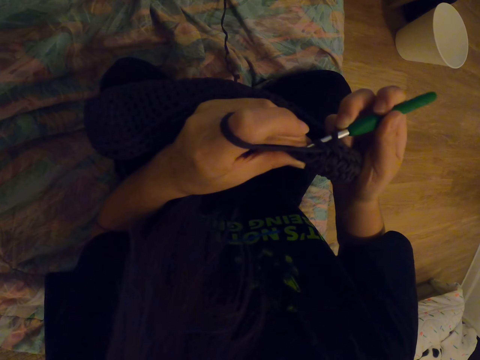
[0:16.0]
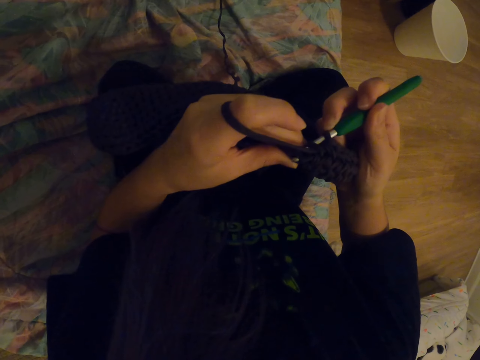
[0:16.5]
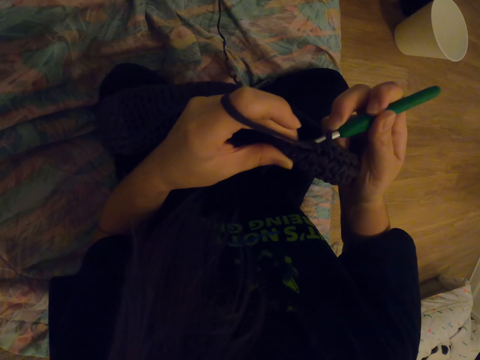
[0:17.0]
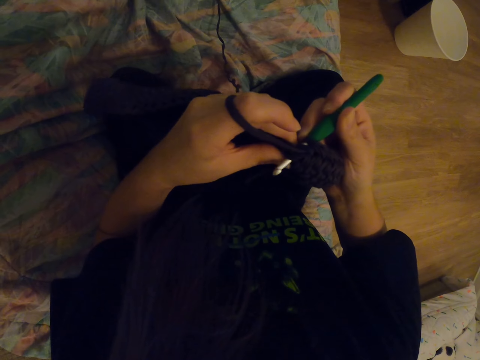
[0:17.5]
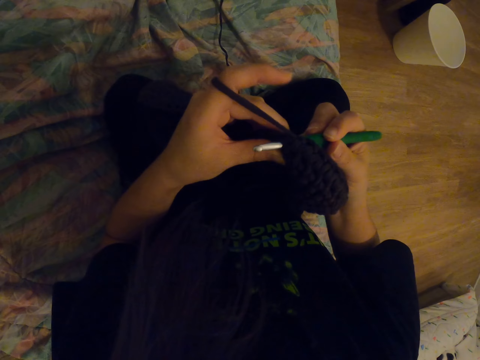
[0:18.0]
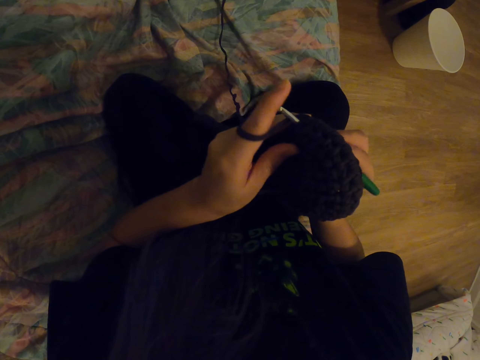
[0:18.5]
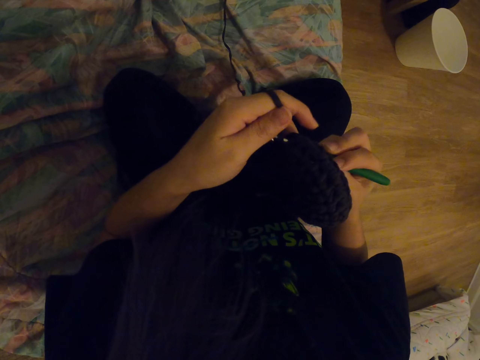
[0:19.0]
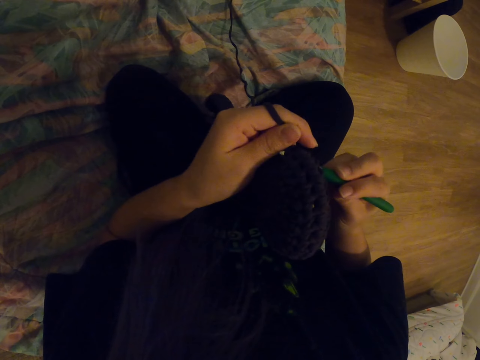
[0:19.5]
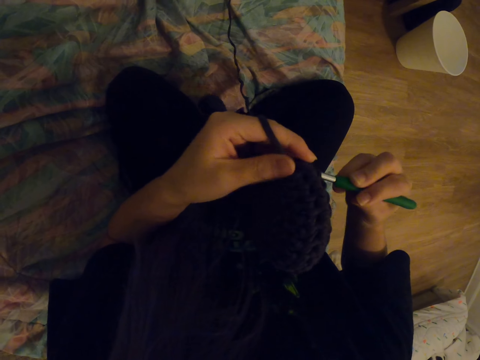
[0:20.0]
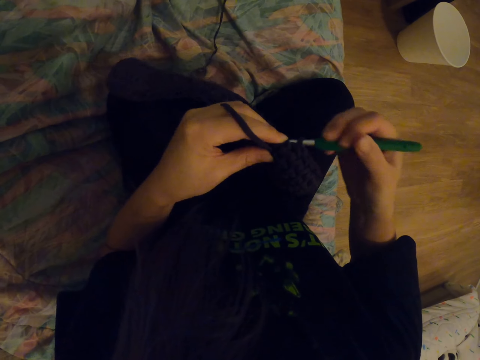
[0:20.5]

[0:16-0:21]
The camera wearer knits the garment.
